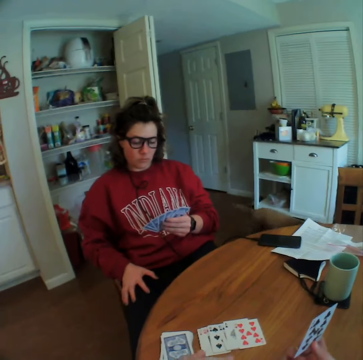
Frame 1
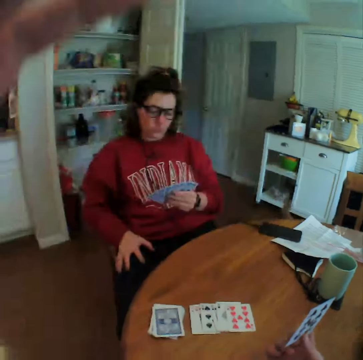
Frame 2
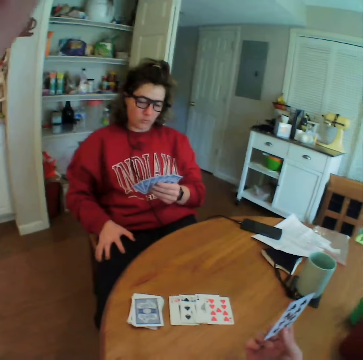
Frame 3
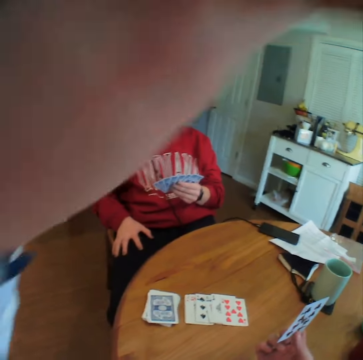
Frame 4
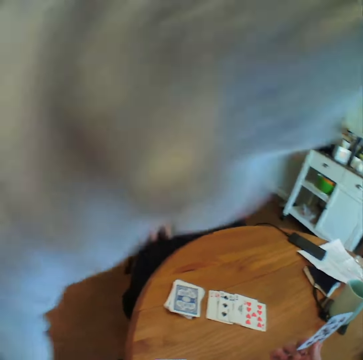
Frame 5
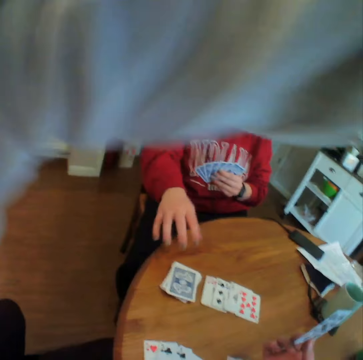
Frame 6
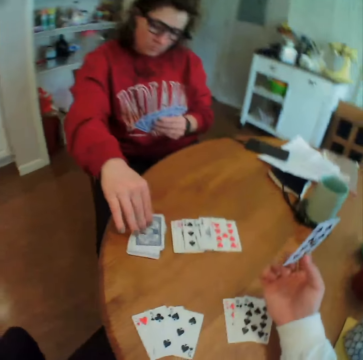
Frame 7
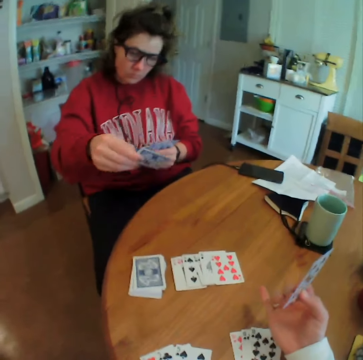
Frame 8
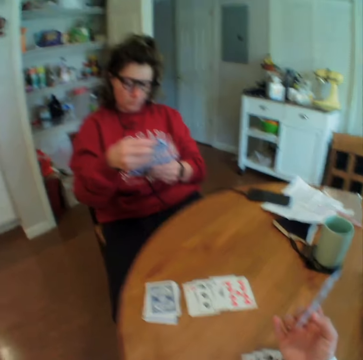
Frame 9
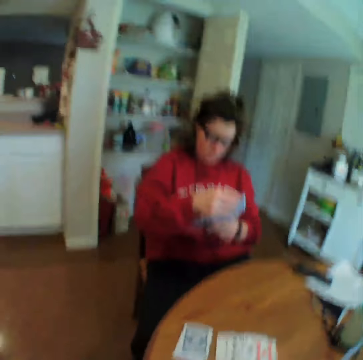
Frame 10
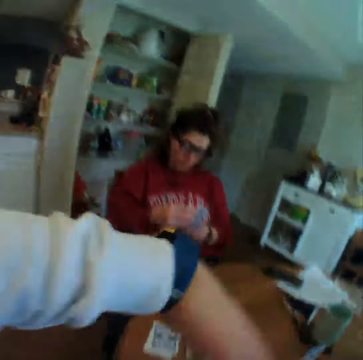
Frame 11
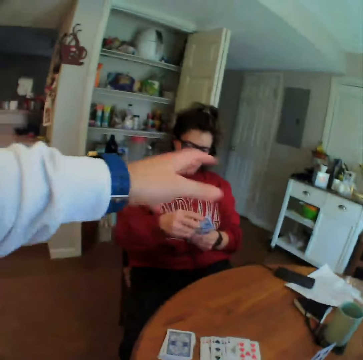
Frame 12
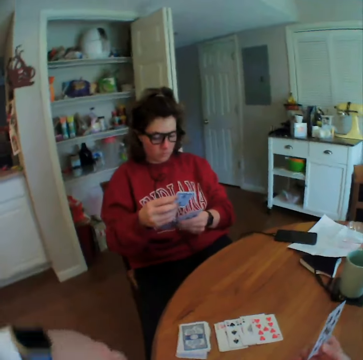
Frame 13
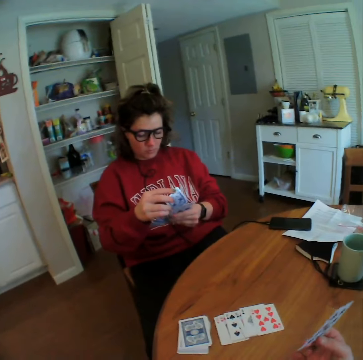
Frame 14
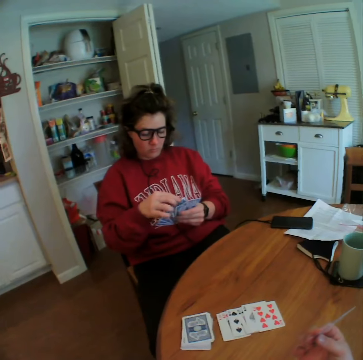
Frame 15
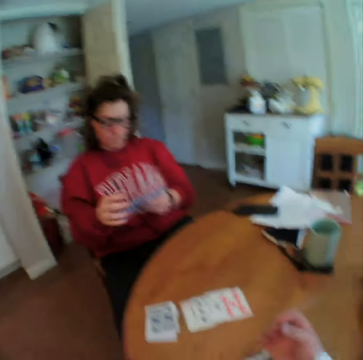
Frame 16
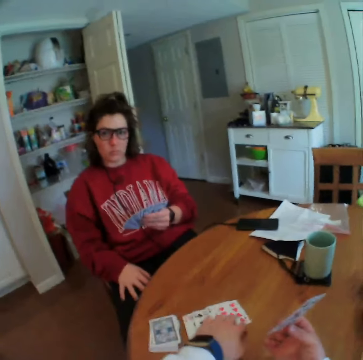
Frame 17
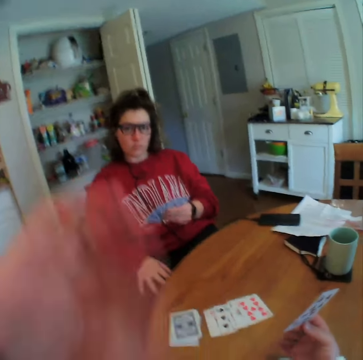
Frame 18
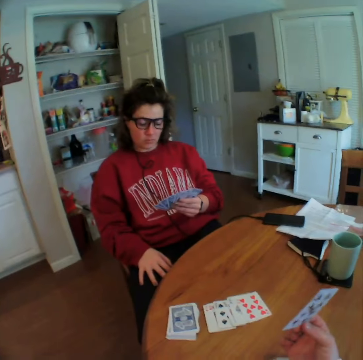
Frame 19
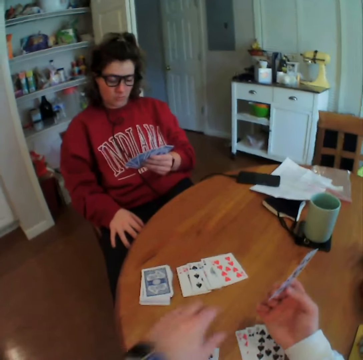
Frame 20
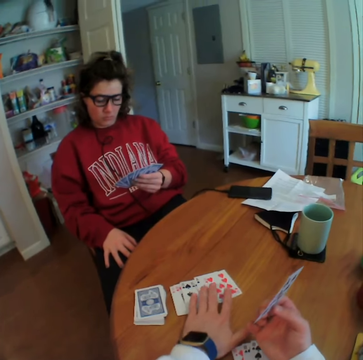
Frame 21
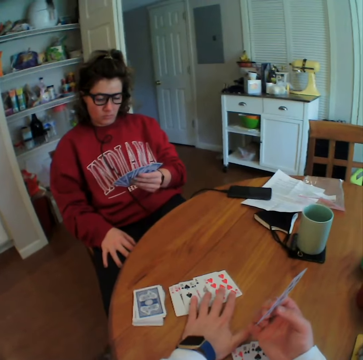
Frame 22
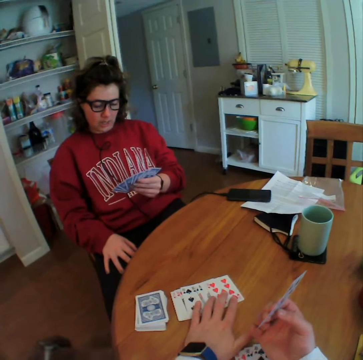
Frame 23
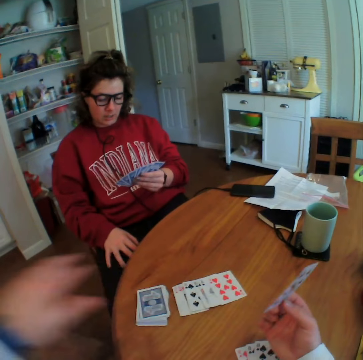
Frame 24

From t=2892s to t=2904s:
The camera wearer adjusts the camera. A lady picks up a card. The camera wearer talks to the lady.

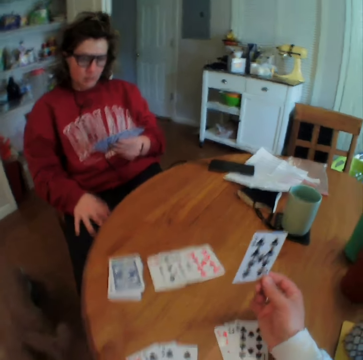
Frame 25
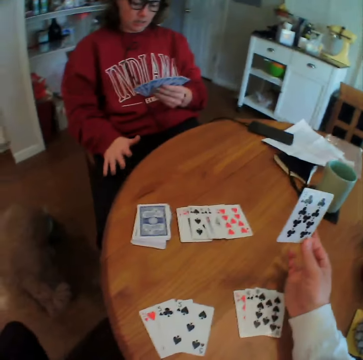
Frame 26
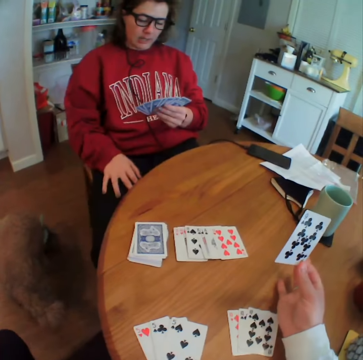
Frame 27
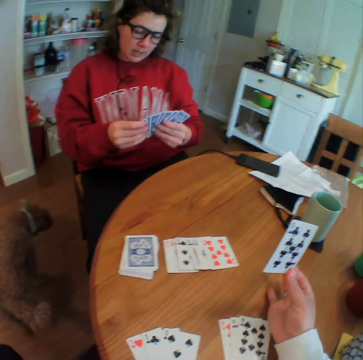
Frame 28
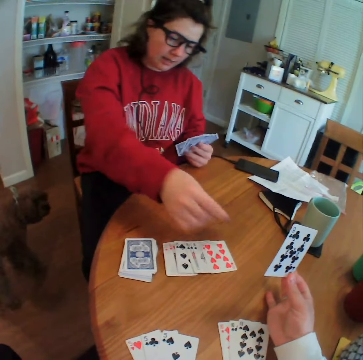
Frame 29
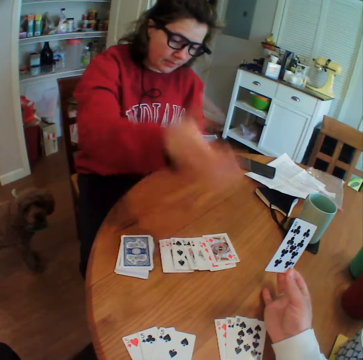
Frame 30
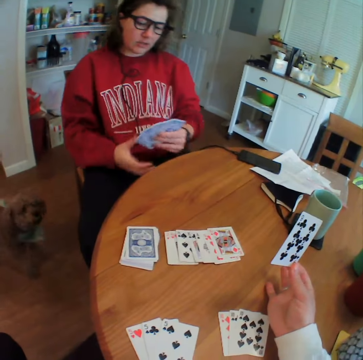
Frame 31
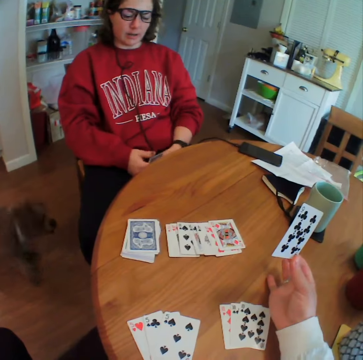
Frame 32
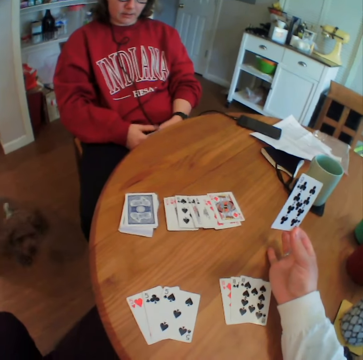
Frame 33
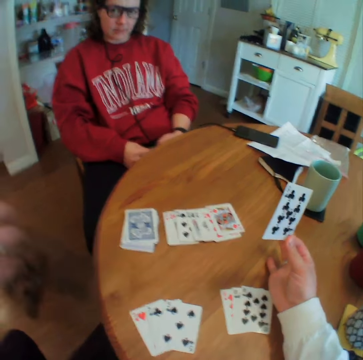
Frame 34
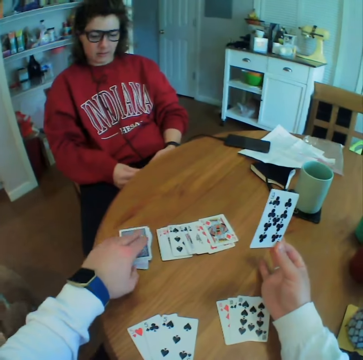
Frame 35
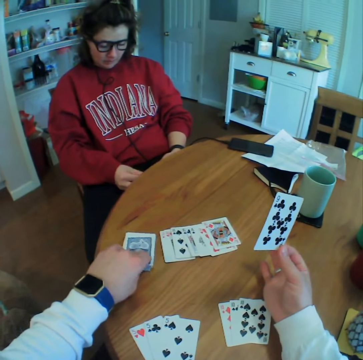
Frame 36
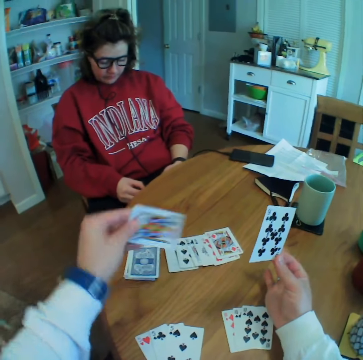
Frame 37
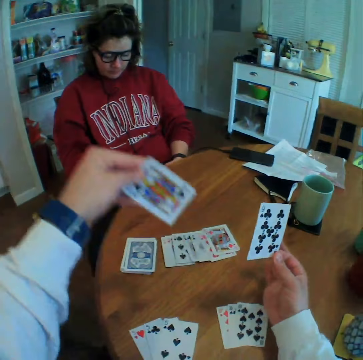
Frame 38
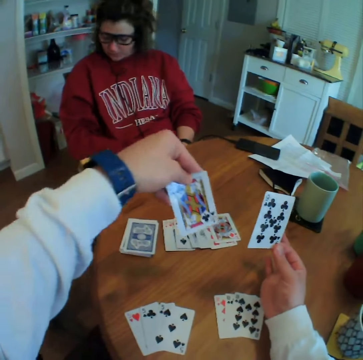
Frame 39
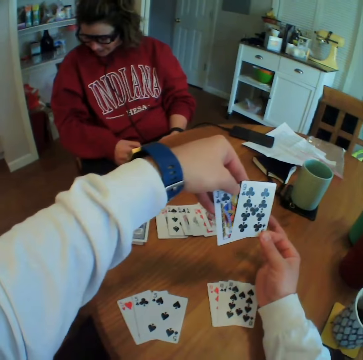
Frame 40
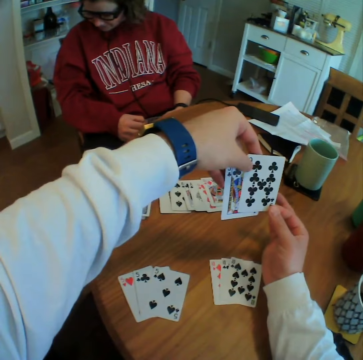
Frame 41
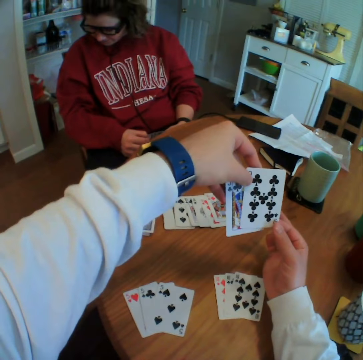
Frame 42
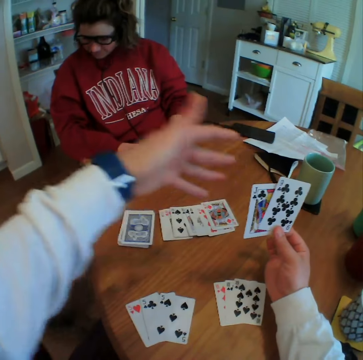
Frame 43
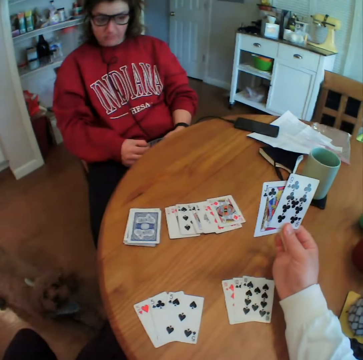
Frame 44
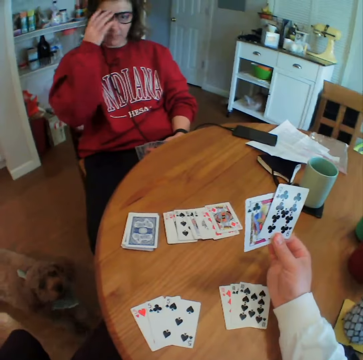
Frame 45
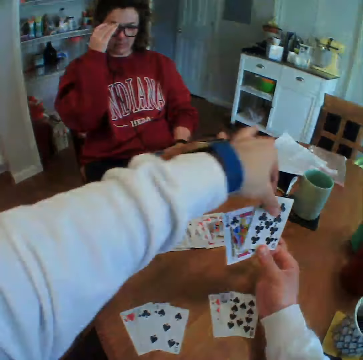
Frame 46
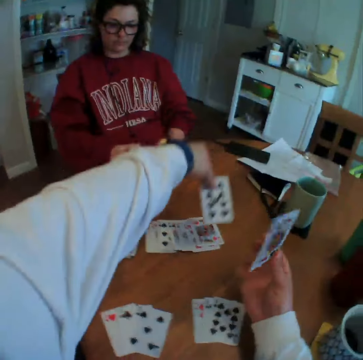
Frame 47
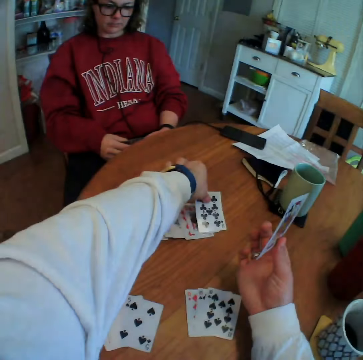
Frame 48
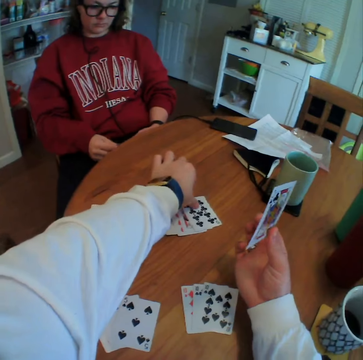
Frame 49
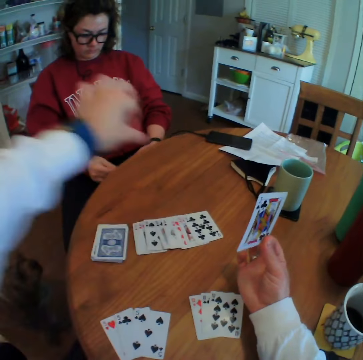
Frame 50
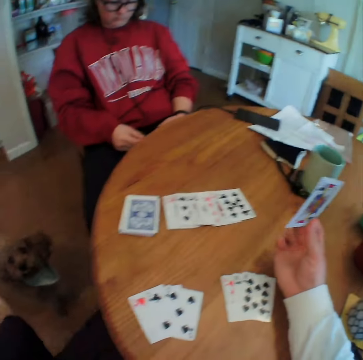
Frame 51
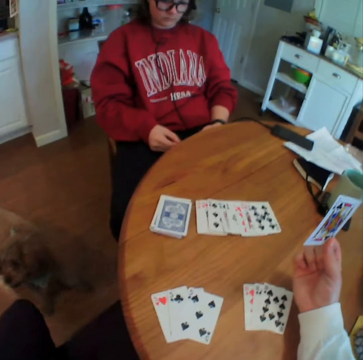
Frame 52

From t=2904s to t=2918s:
A lady drops a card. The camera wearer talks to the lady. They pick up a card and look at the cards. The lady interacts with the dog and adjusts her glasses. The camera wearer drops a card.

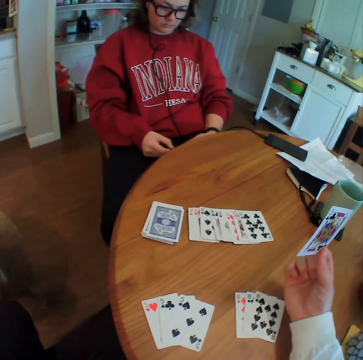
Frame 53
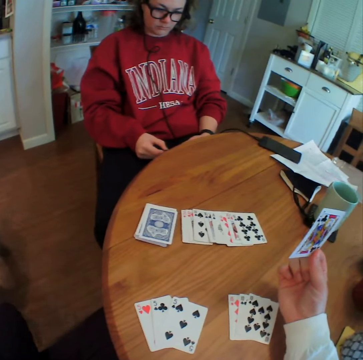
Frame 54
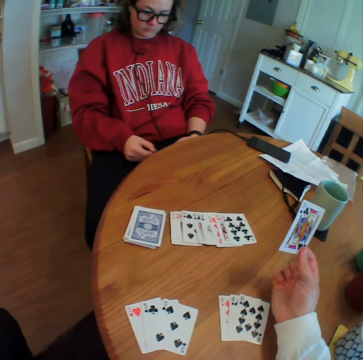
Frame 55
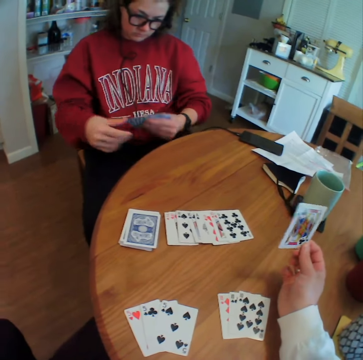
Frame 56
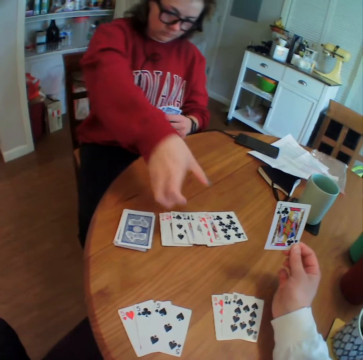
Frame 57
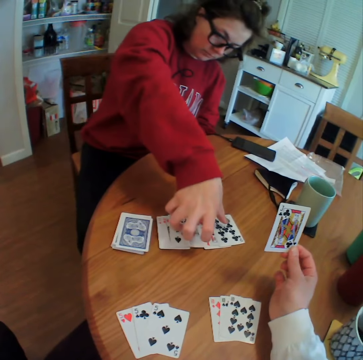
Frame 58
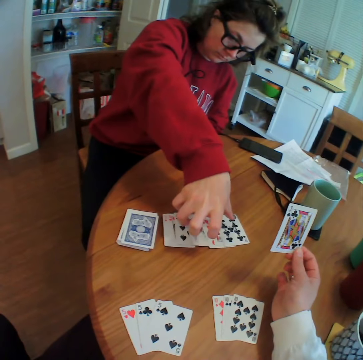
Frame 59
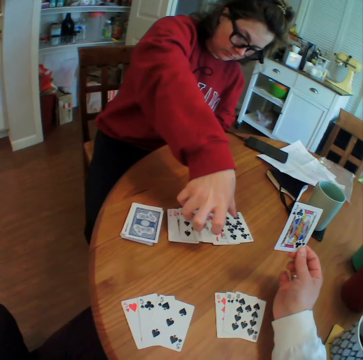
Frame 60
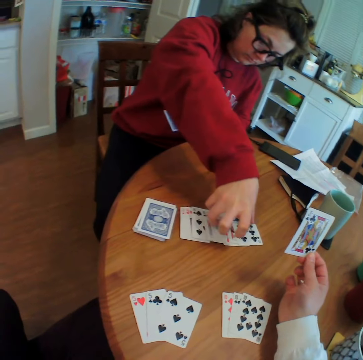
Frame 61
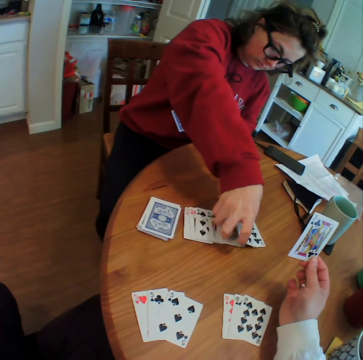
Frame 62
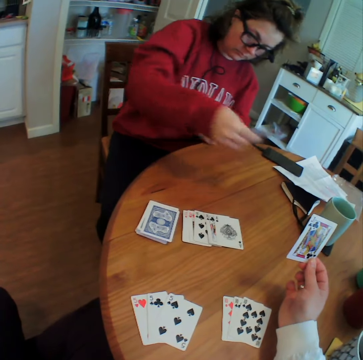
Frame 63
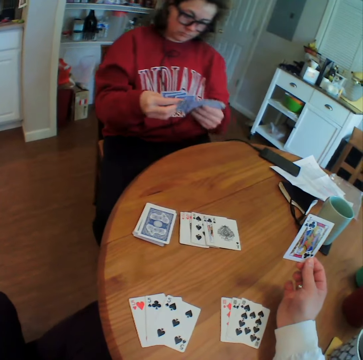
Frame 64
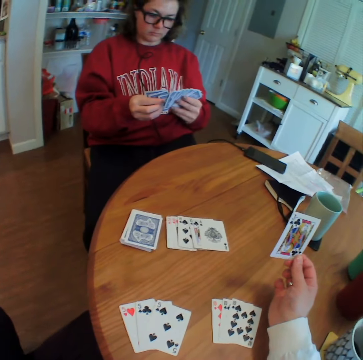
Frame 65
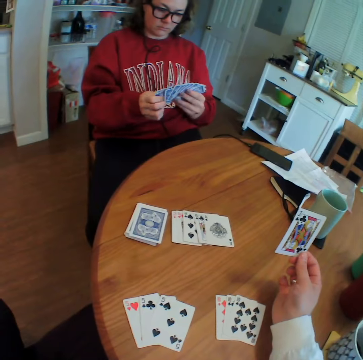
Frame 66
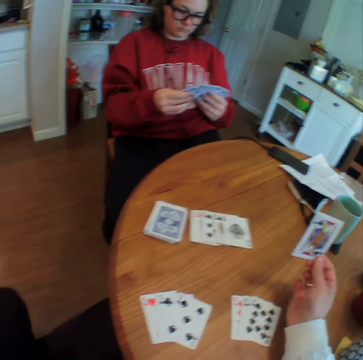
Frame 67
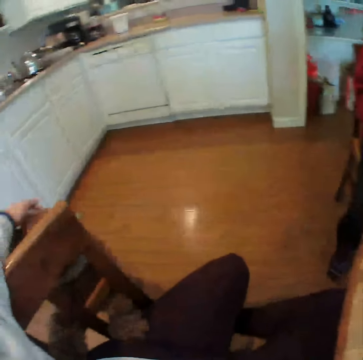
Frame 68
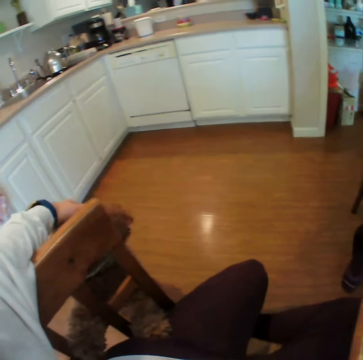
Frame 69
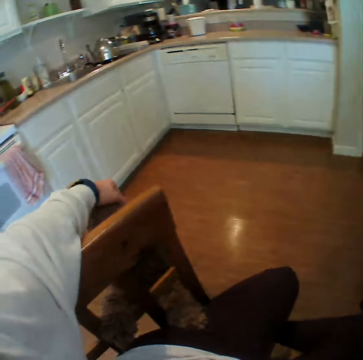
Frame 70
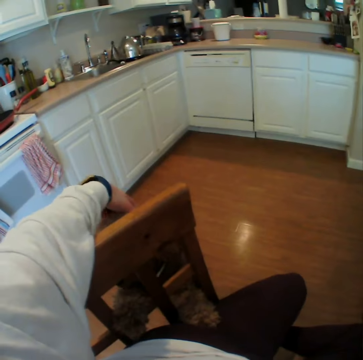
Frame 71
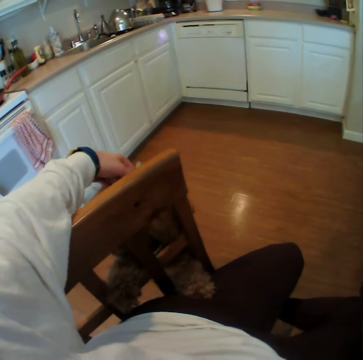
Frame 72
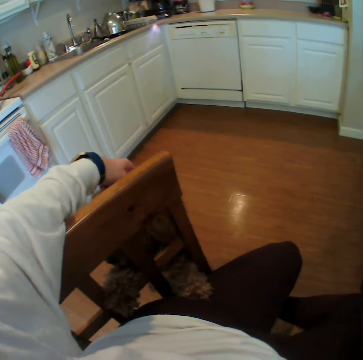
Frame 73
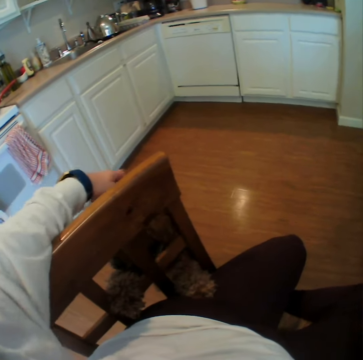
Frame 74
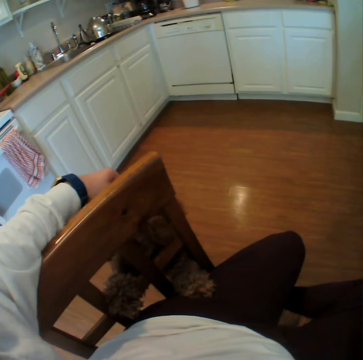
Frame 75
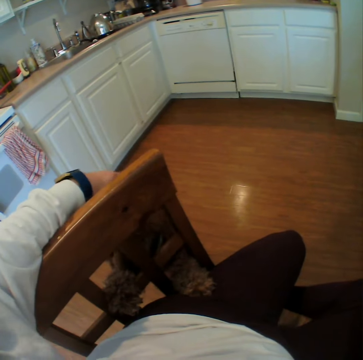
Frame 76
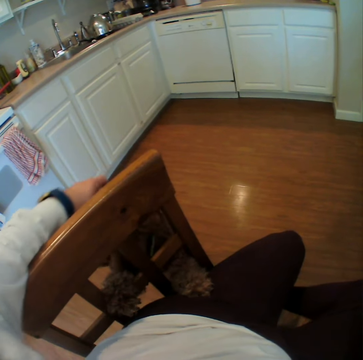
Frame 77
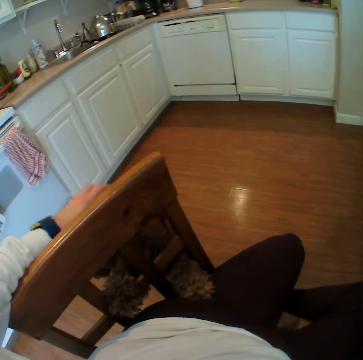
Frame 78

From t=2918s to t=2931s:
The camera wearer looks around. A person picks up cards. The camera wearer plays with the dog.
